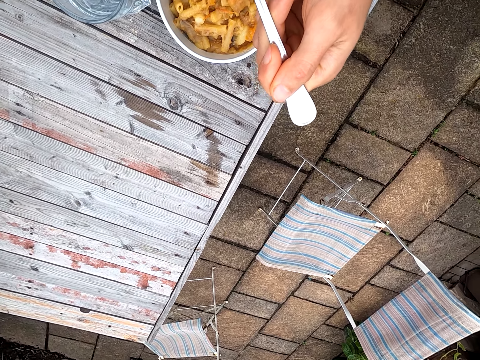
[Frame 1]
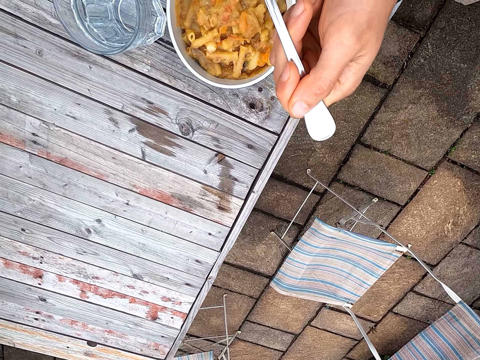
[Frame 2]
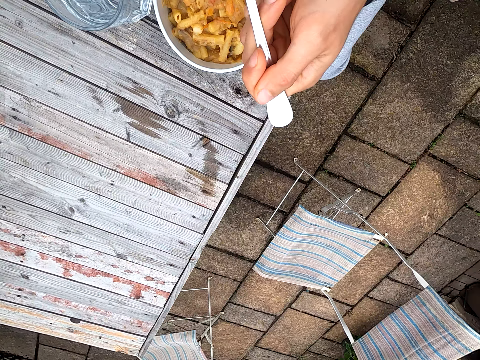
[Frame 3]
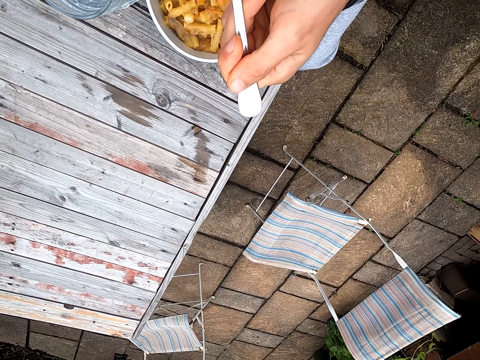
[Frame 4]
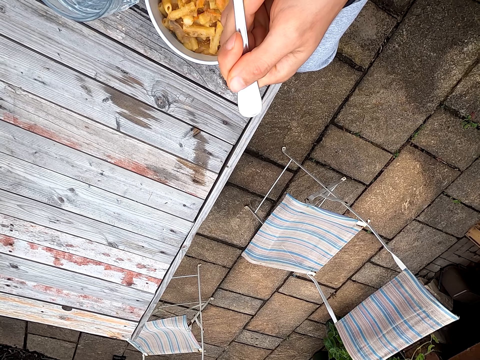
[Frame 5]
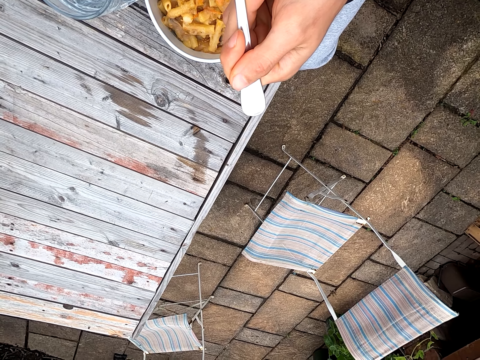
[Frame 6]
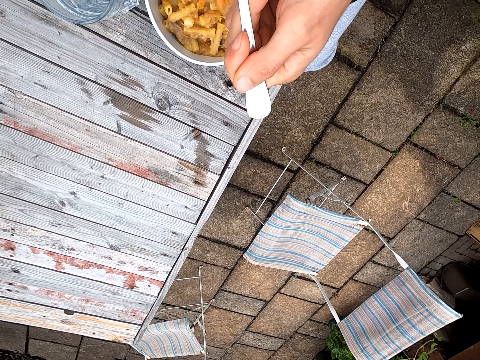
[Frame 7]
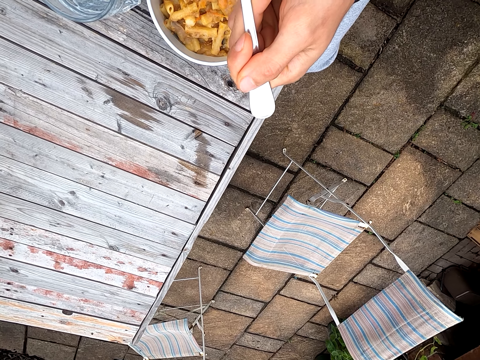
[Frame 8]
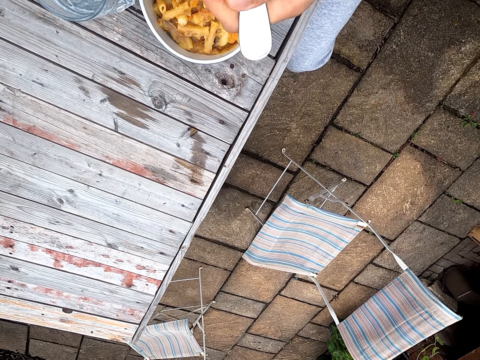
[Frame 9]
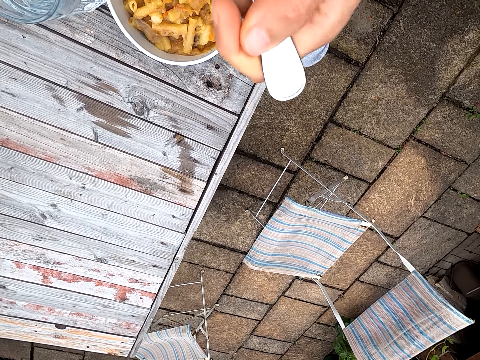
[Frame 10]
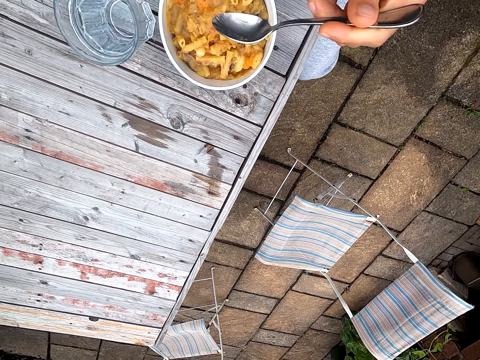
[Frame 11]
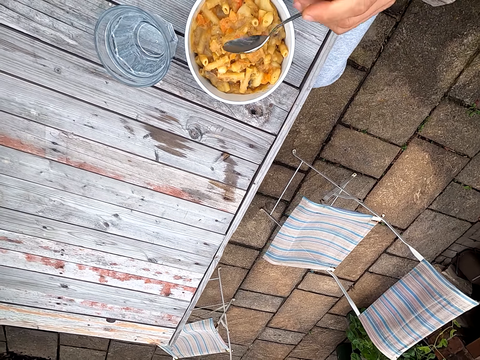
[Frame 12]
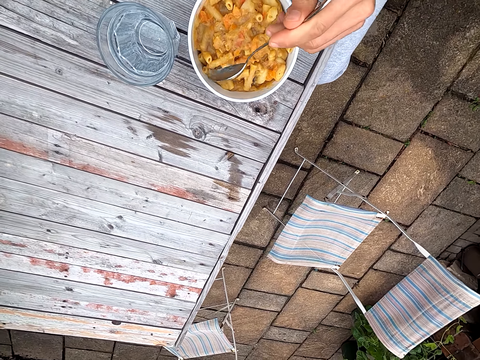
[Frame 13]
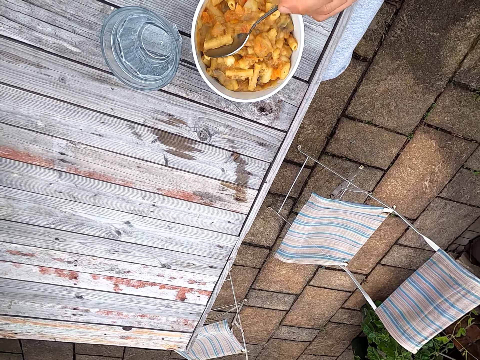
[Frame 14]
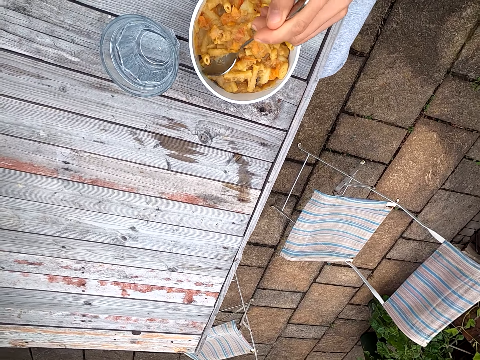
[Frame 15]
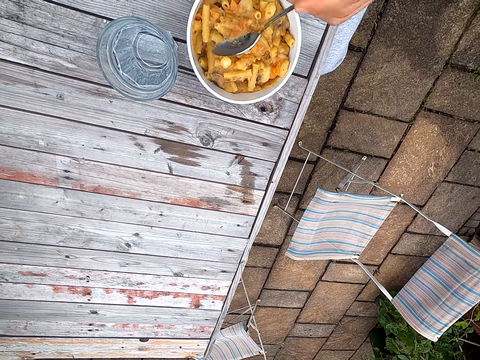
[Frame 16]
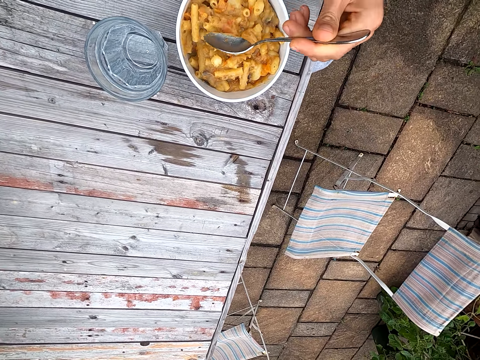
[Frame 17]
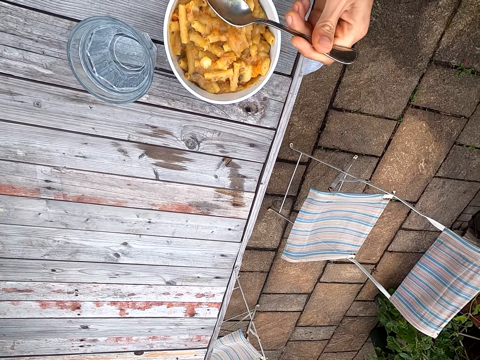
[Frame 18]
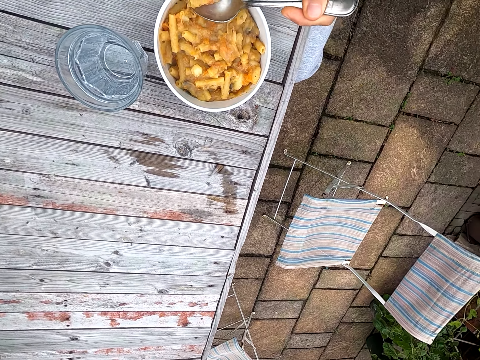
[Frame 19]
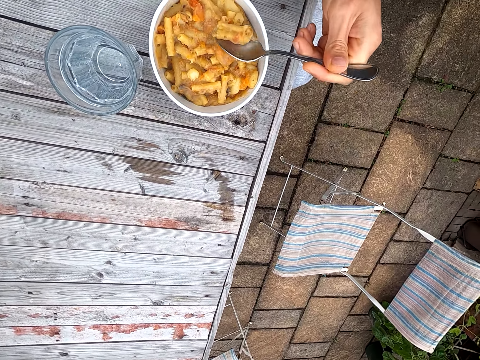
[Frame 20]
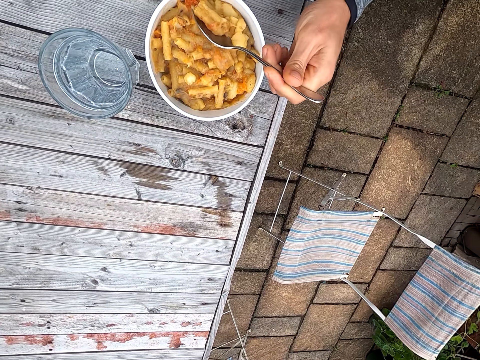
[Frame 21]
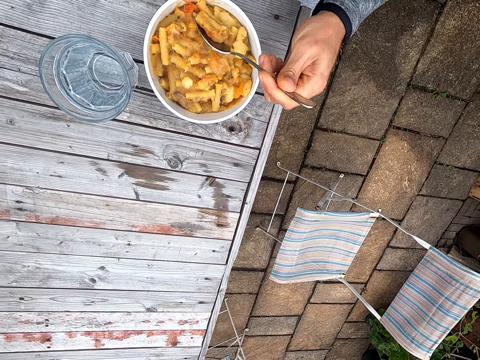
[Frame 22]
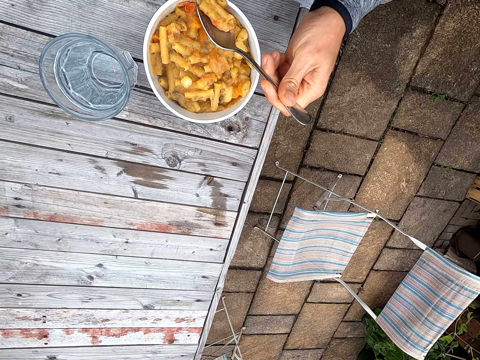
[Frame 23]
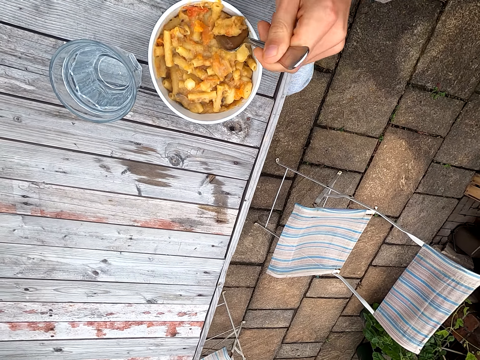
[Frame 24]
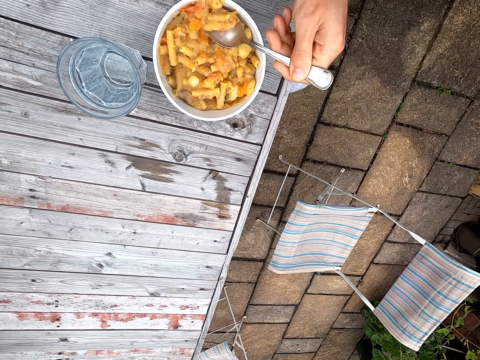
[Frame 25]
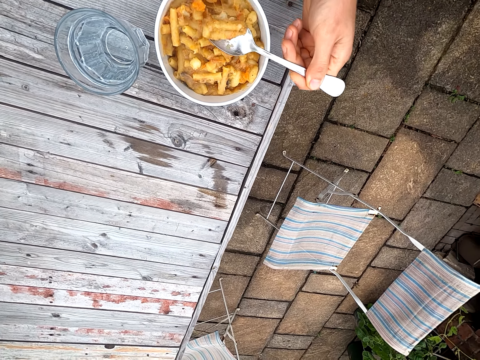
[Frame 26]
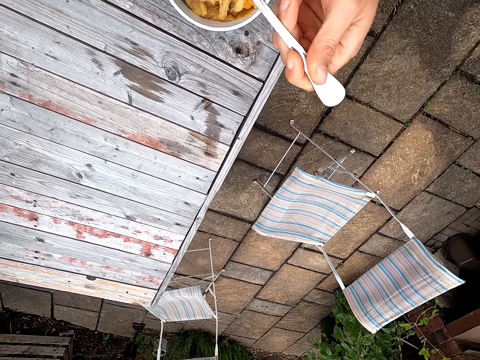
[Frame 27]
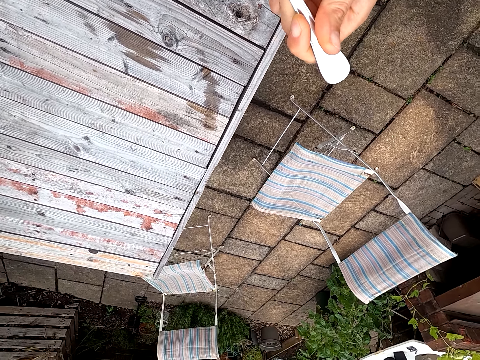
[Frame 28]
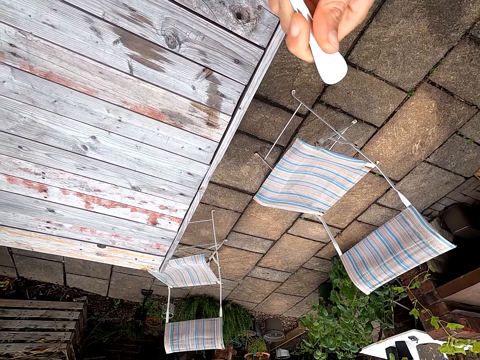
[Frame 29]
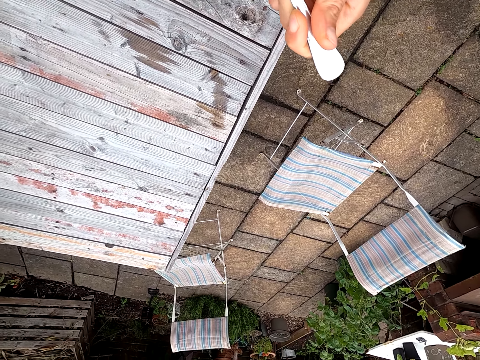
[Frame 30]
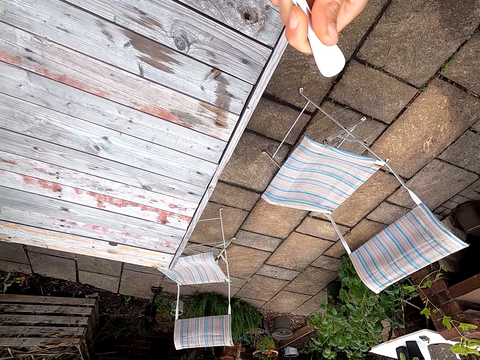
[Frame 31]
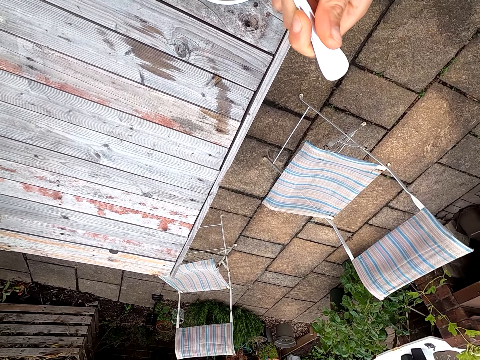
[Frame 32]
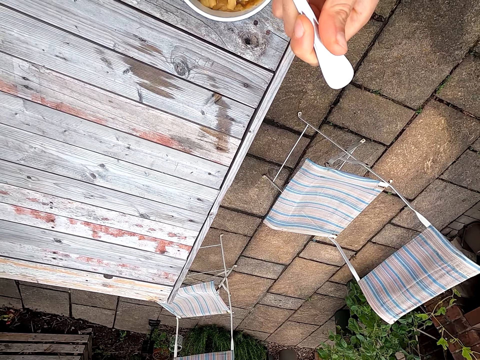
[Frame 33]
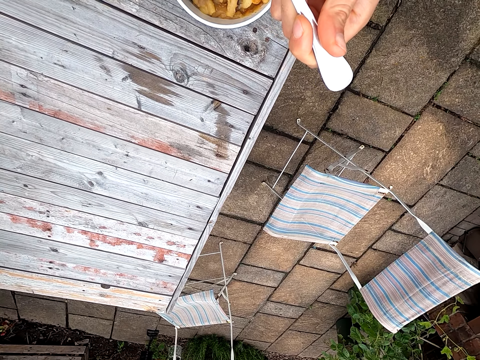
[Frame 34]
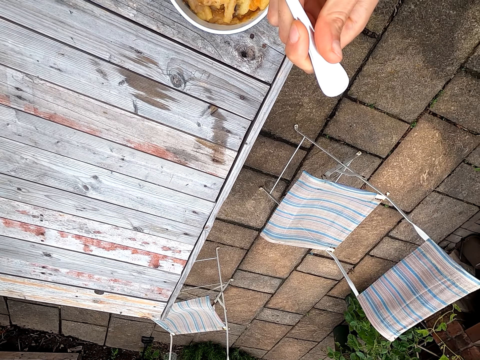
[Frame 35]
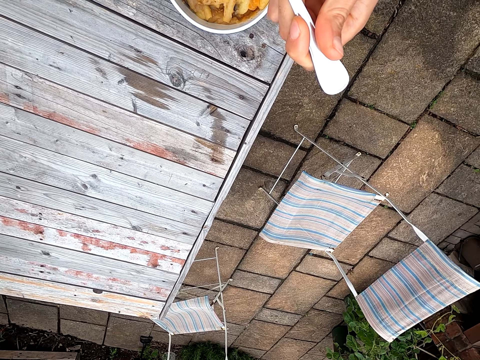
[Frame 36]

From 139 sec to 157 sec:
The camera wearer eats pasta. They move food. They scoop the pasta on a spoon. They scoop the food. They move the spoon toward the mouth. They eat the pasta.

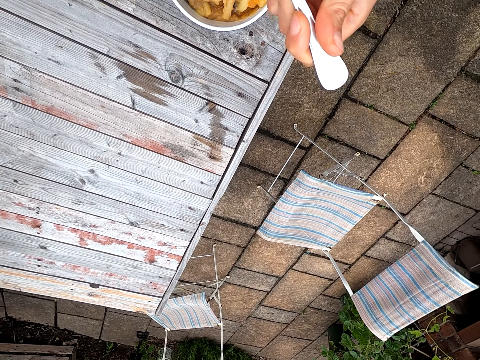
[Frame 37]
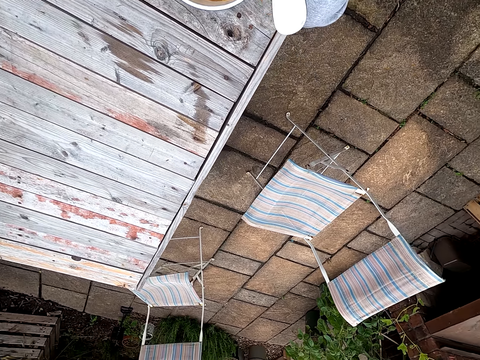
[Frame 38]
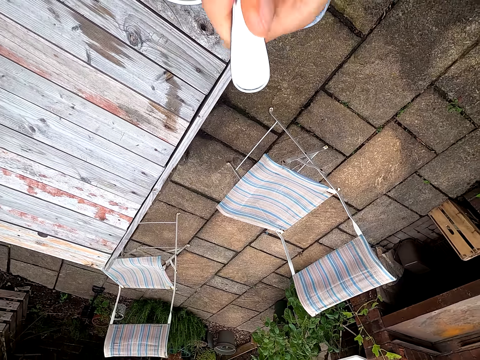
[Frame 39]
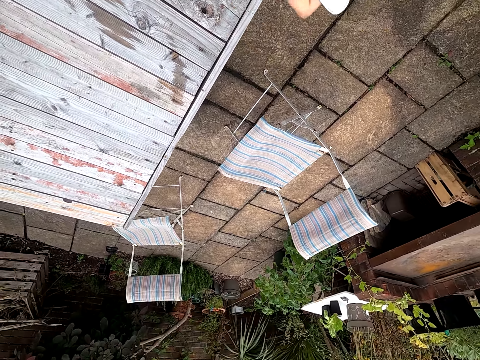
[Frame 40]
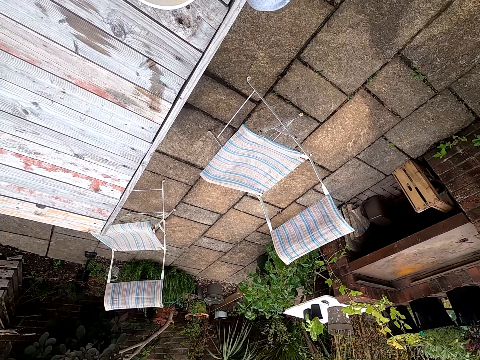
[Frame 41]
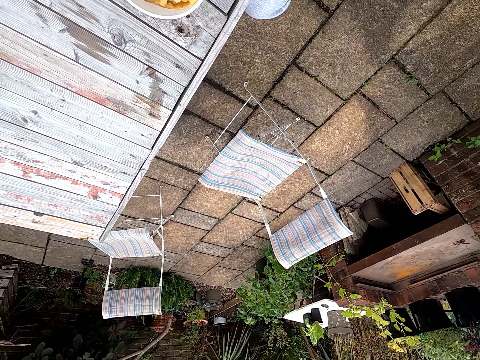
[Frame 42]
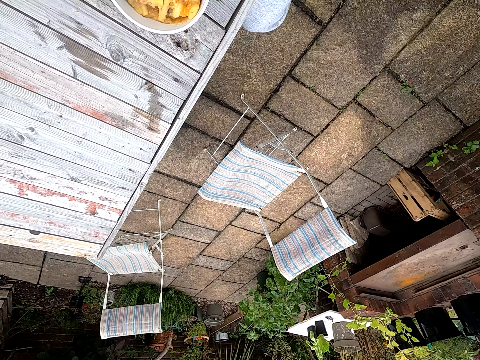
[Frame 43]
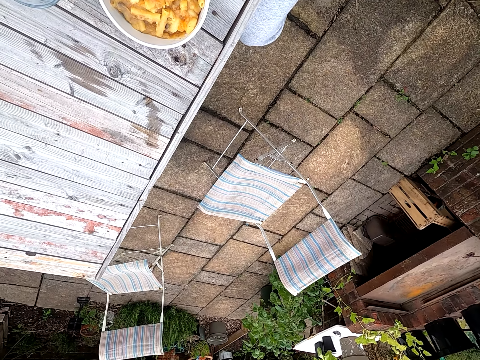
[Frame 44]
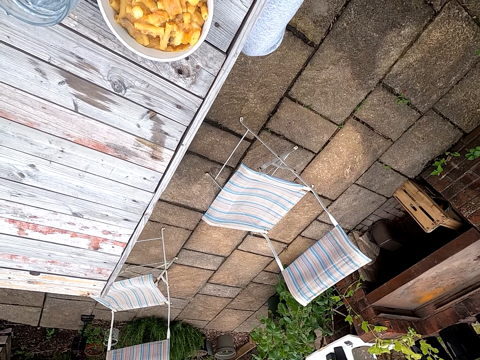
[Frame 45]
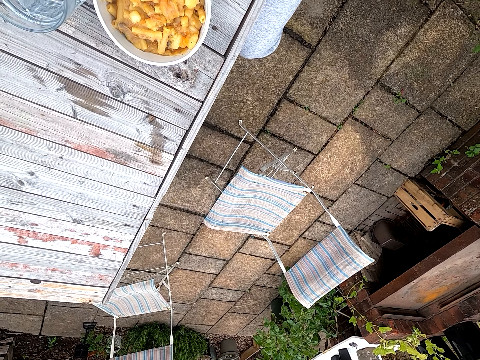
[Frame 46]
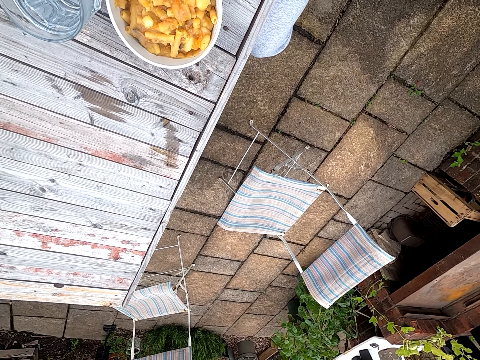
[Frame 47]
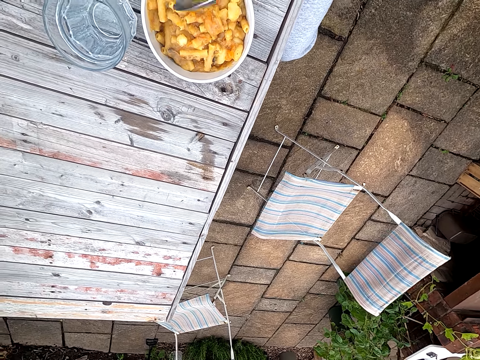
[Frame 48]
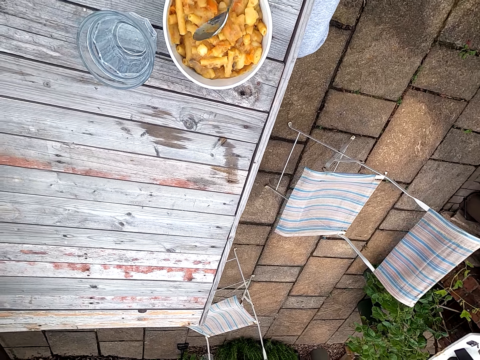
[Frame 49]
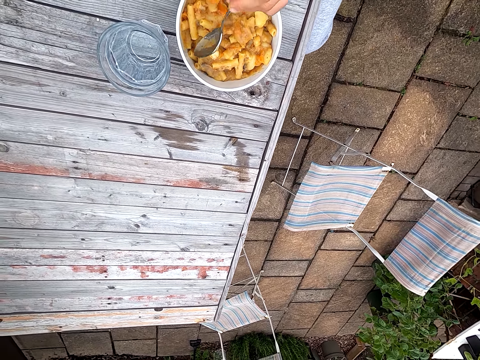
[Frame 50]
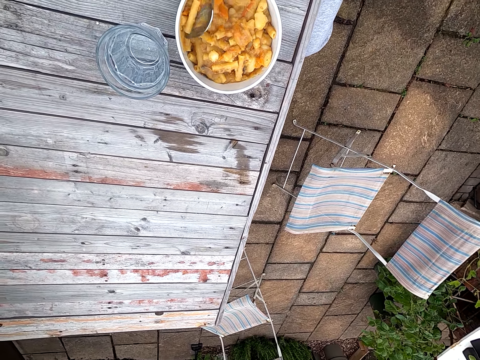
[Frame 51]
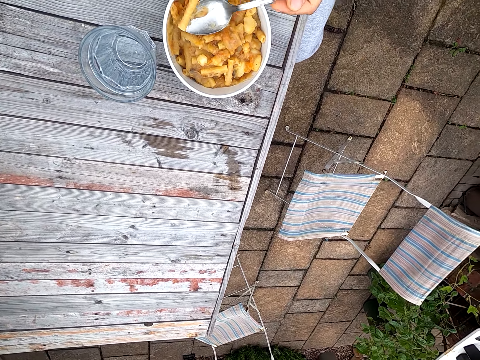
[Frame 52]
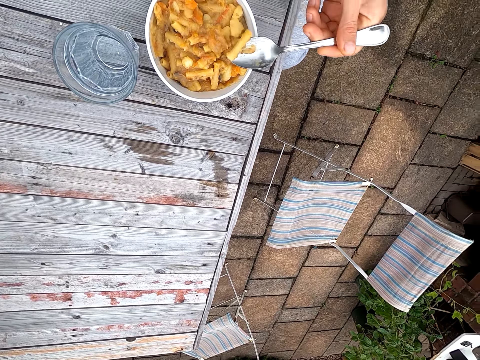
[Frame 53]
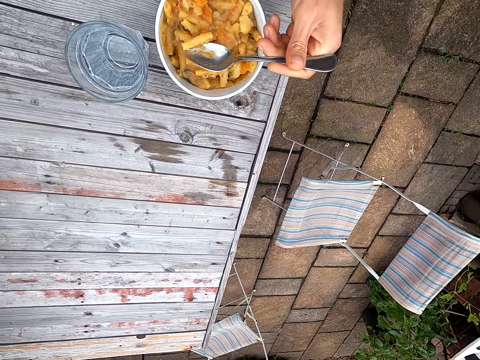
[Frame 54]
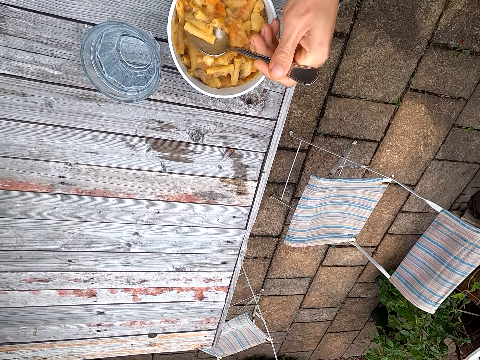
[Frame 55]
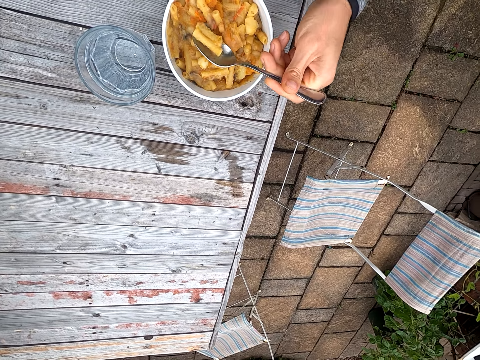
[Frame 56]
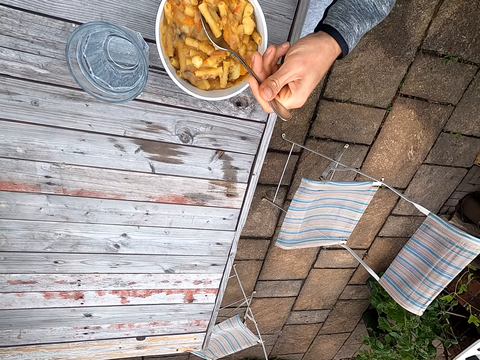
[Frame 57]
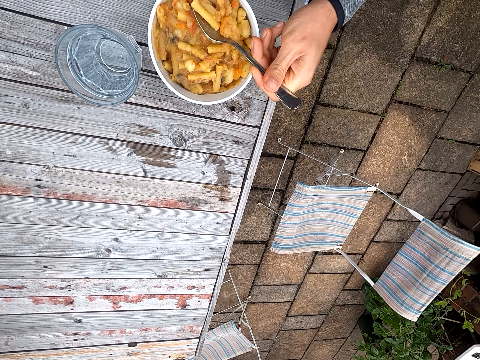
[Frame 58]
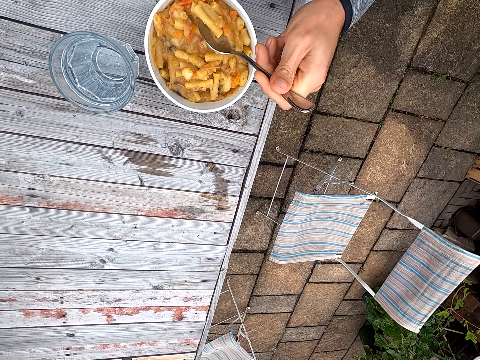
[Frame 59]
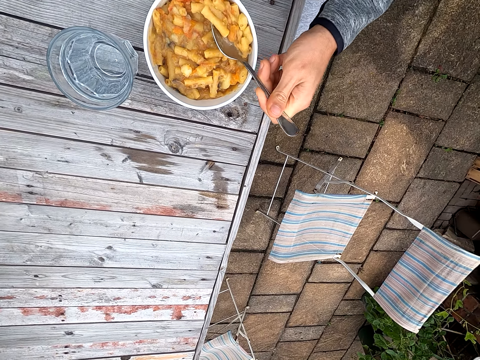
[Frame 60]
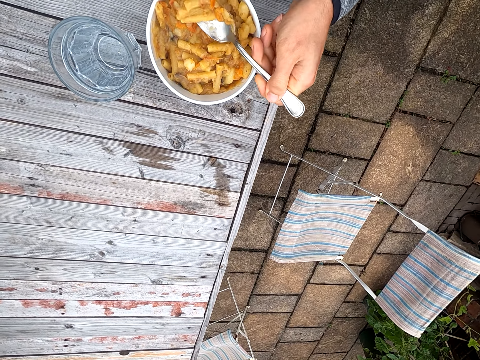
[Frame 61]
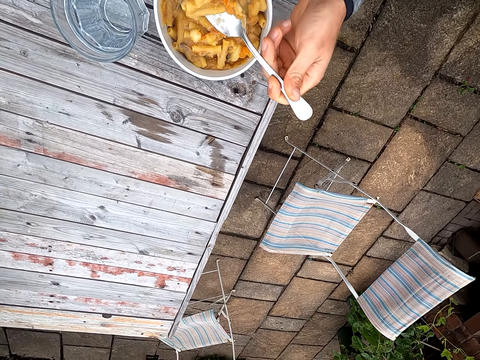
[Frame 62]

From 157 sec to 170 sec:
The camera wearer scoops pasta on a spoon. They scoop food. They scoop the food again.
